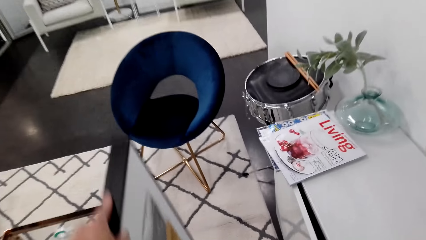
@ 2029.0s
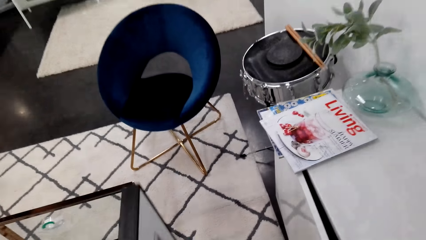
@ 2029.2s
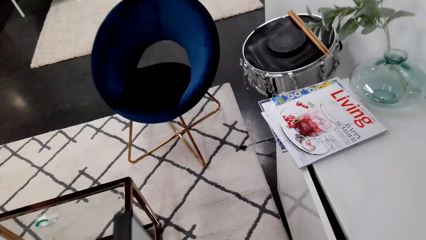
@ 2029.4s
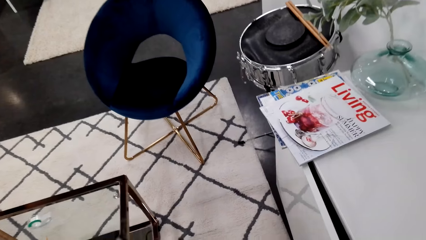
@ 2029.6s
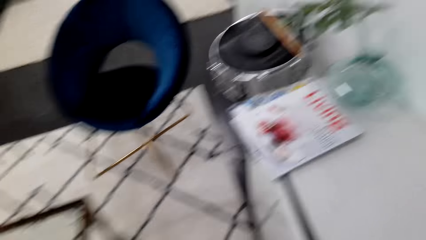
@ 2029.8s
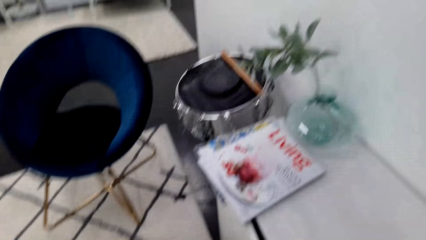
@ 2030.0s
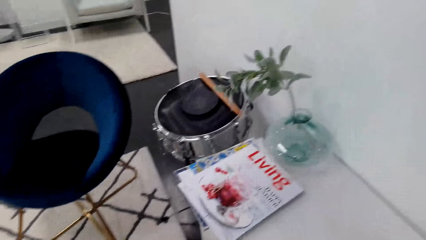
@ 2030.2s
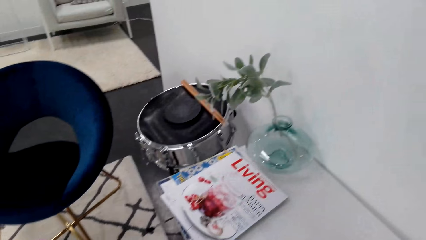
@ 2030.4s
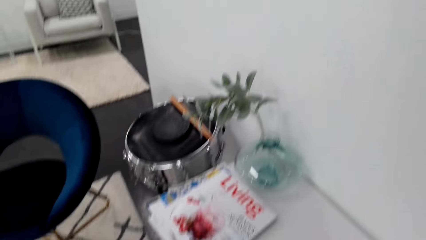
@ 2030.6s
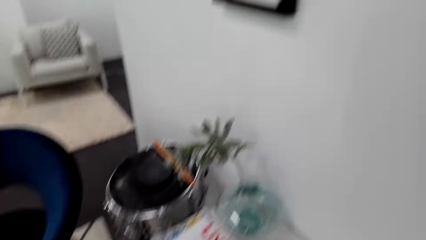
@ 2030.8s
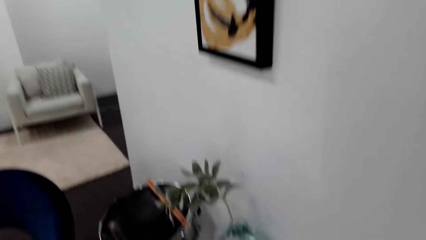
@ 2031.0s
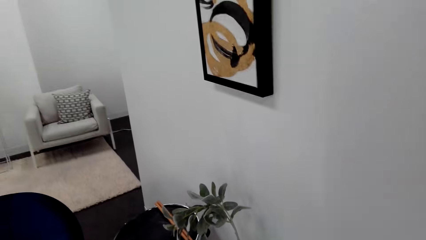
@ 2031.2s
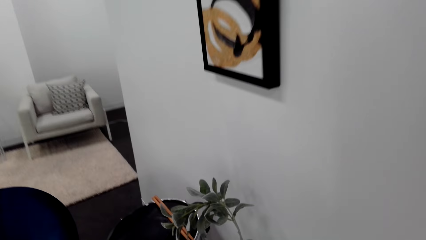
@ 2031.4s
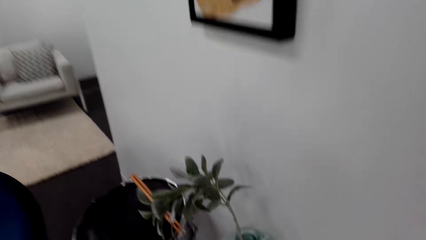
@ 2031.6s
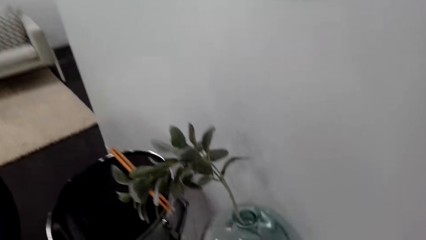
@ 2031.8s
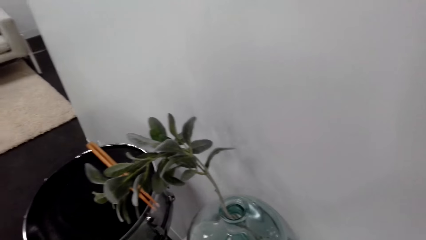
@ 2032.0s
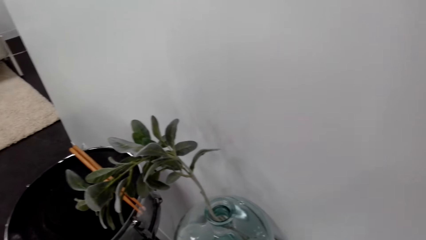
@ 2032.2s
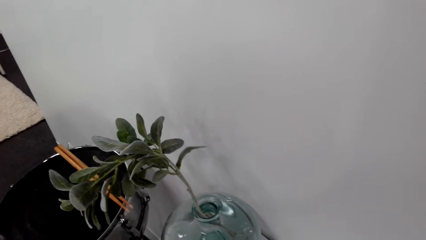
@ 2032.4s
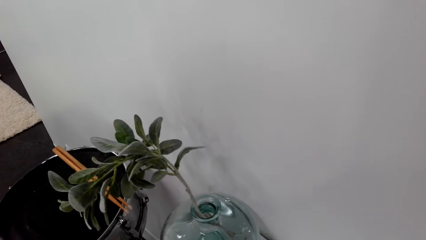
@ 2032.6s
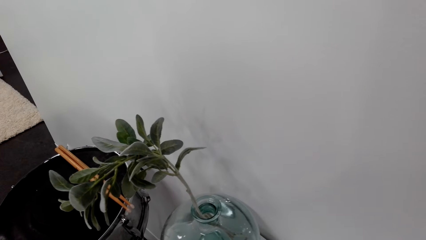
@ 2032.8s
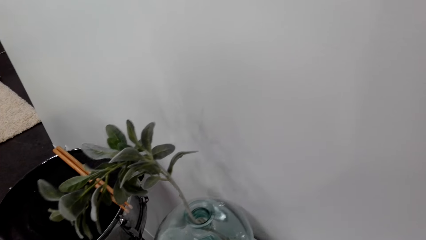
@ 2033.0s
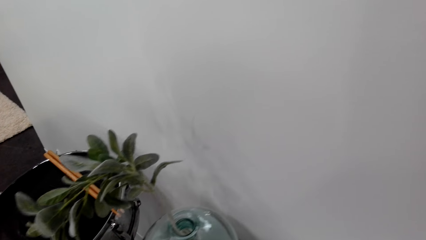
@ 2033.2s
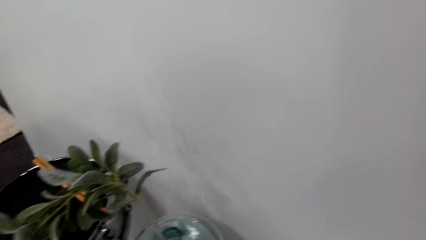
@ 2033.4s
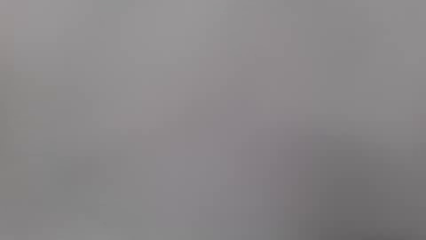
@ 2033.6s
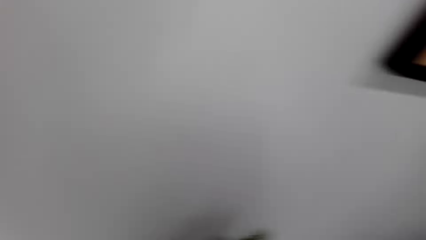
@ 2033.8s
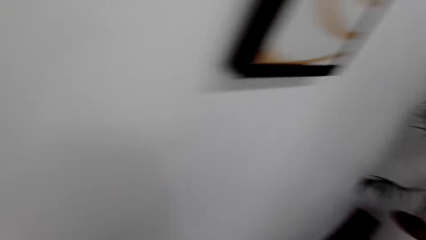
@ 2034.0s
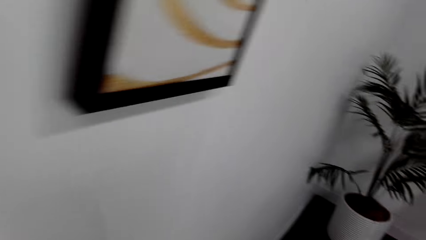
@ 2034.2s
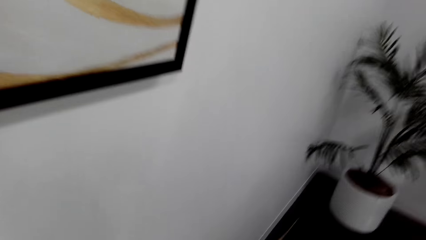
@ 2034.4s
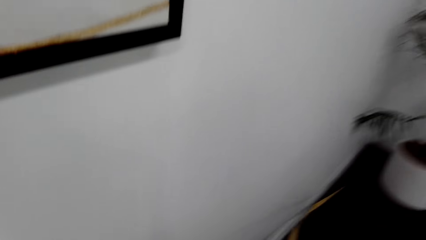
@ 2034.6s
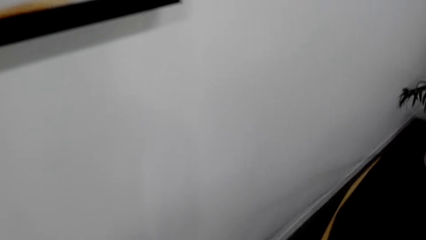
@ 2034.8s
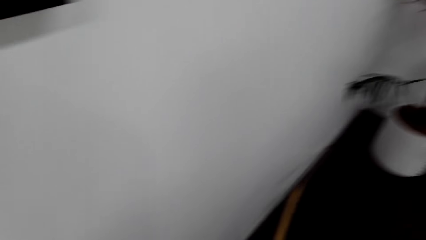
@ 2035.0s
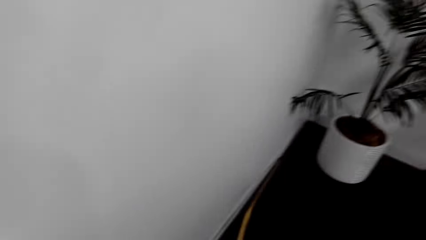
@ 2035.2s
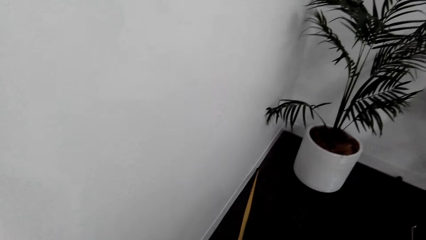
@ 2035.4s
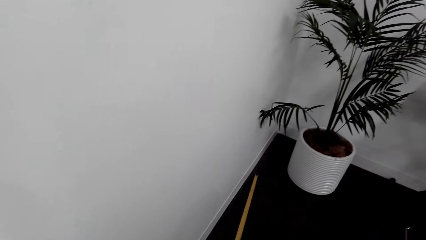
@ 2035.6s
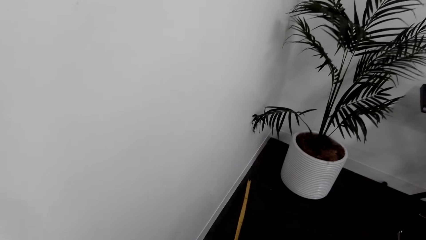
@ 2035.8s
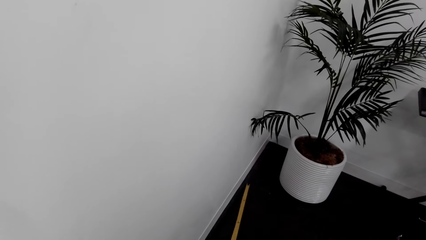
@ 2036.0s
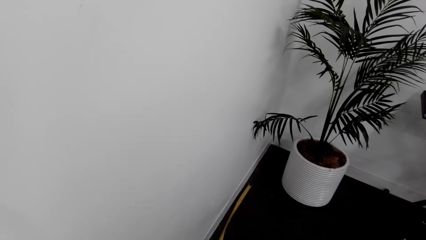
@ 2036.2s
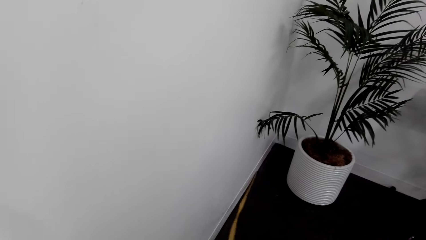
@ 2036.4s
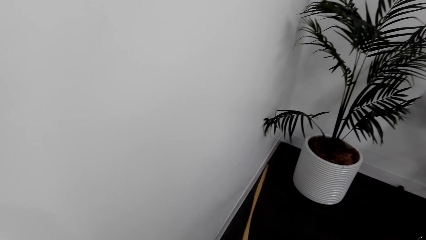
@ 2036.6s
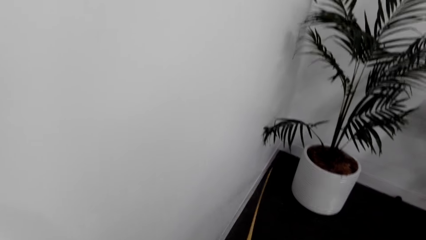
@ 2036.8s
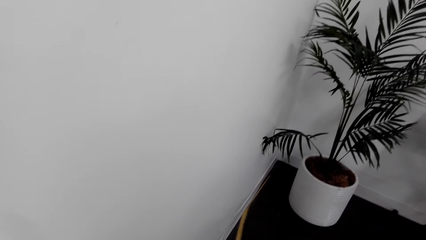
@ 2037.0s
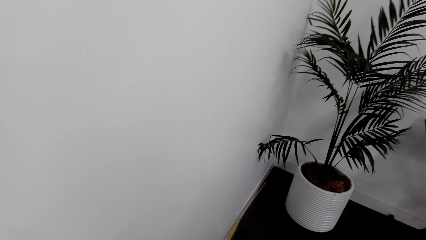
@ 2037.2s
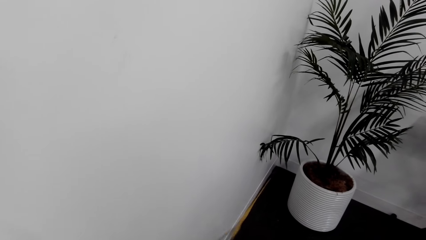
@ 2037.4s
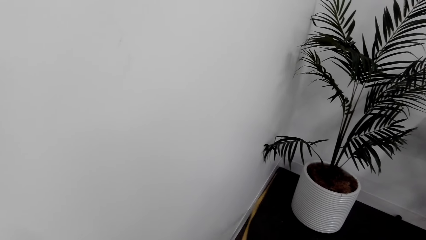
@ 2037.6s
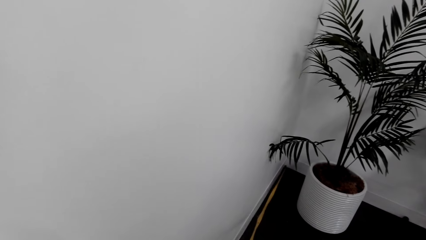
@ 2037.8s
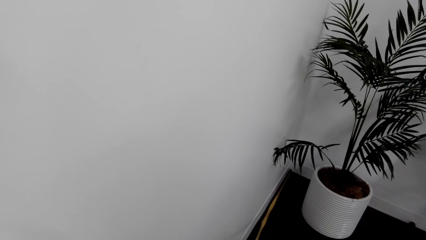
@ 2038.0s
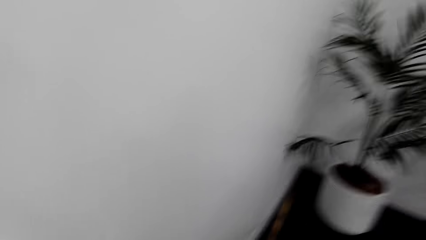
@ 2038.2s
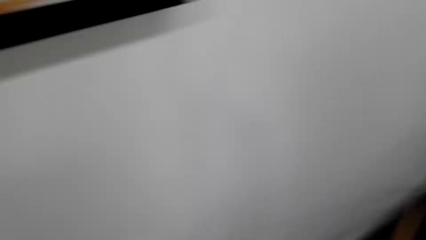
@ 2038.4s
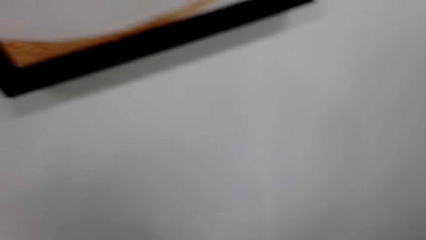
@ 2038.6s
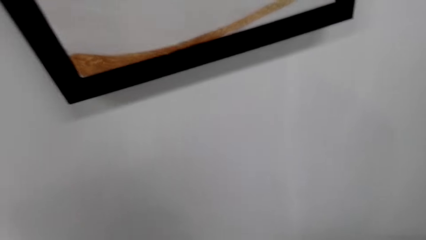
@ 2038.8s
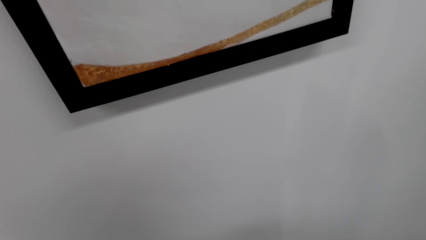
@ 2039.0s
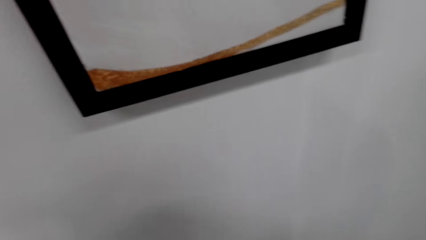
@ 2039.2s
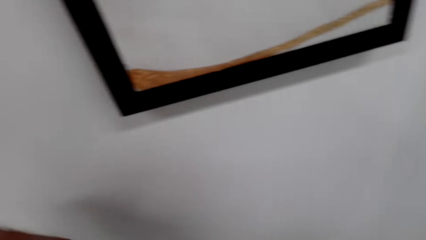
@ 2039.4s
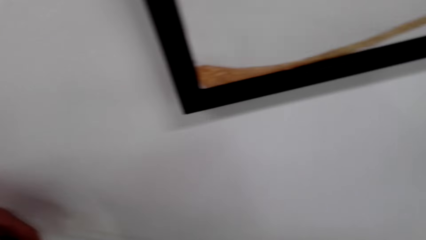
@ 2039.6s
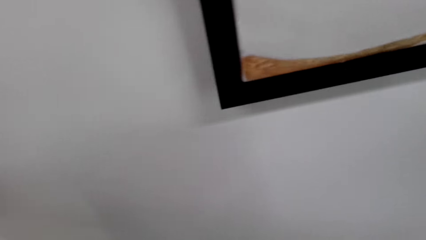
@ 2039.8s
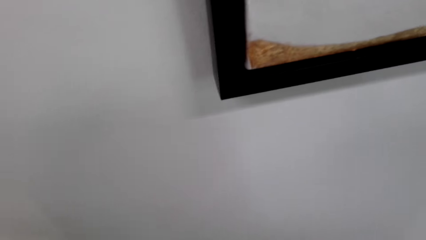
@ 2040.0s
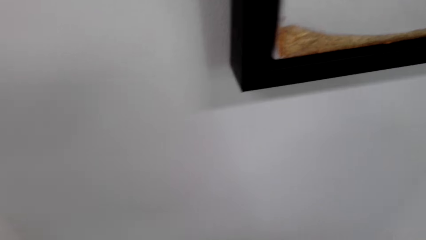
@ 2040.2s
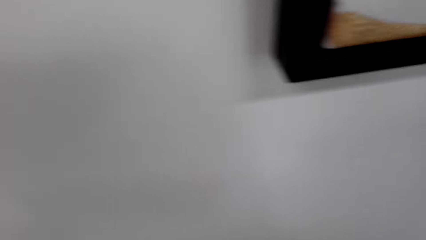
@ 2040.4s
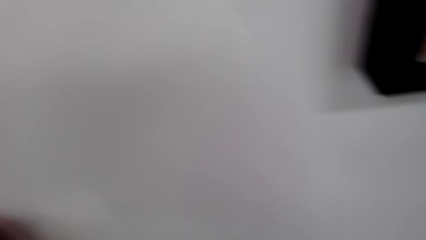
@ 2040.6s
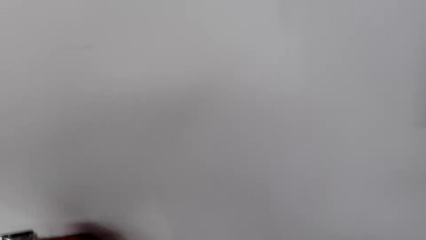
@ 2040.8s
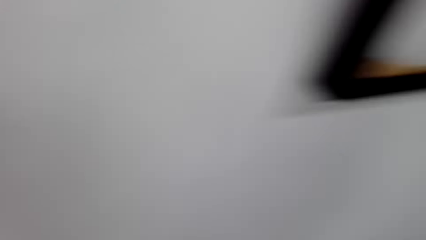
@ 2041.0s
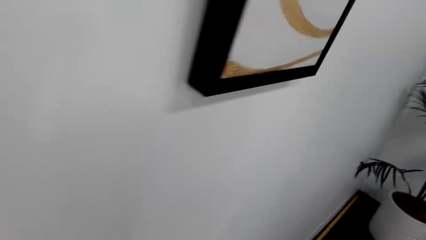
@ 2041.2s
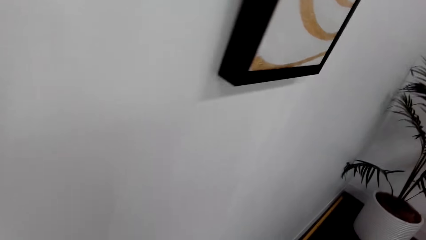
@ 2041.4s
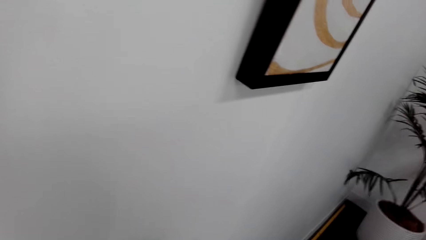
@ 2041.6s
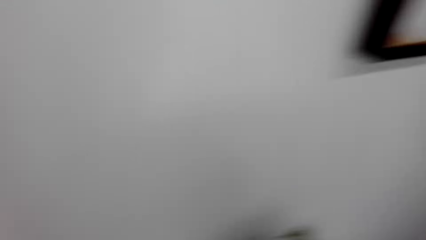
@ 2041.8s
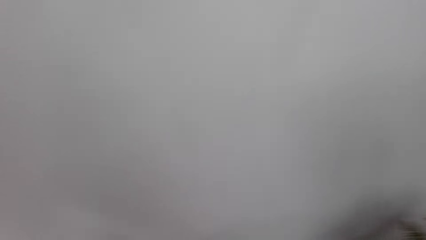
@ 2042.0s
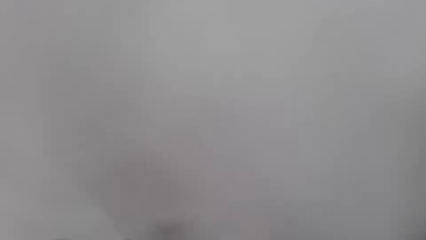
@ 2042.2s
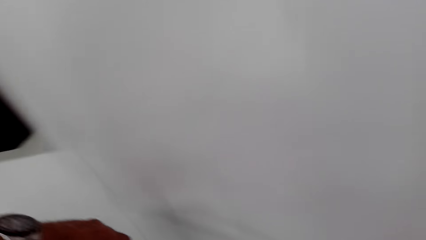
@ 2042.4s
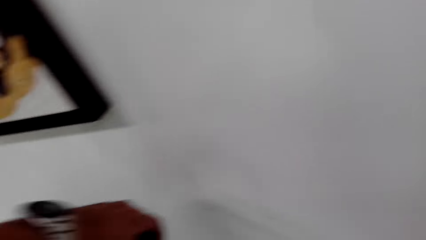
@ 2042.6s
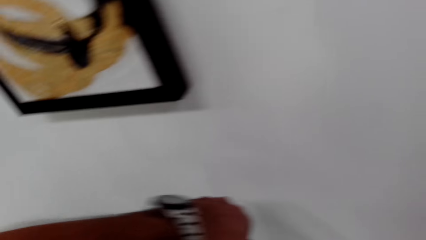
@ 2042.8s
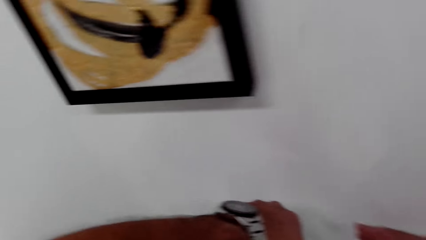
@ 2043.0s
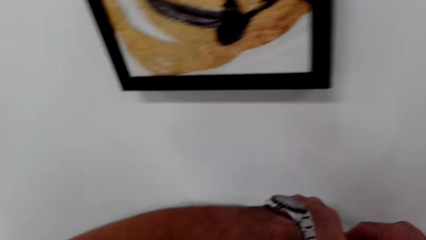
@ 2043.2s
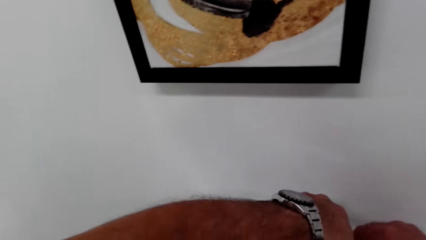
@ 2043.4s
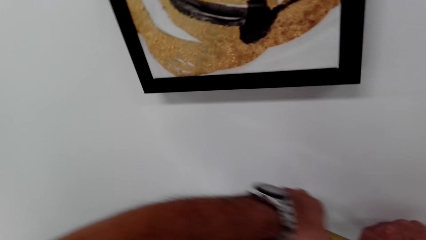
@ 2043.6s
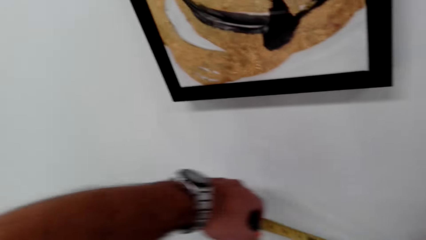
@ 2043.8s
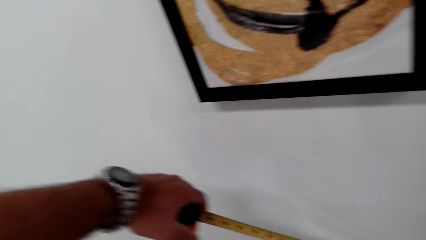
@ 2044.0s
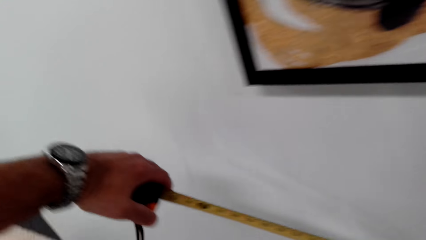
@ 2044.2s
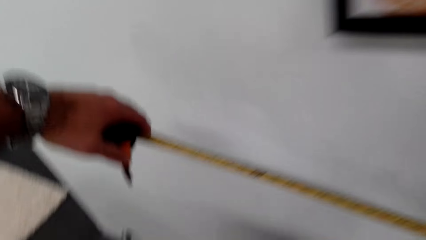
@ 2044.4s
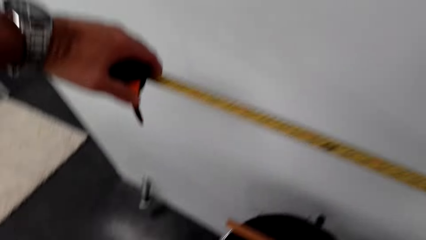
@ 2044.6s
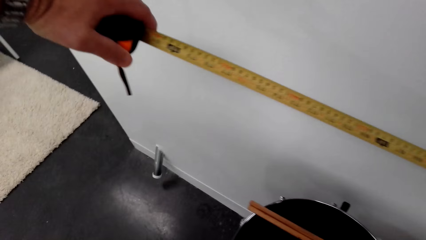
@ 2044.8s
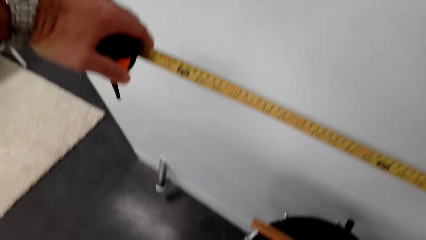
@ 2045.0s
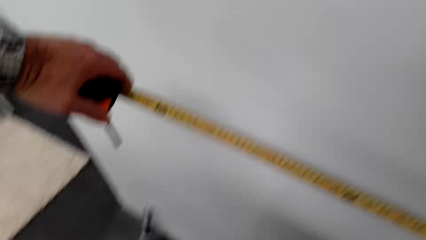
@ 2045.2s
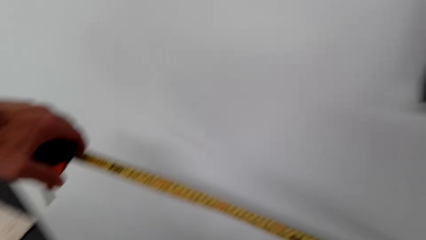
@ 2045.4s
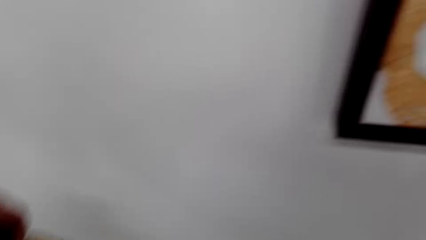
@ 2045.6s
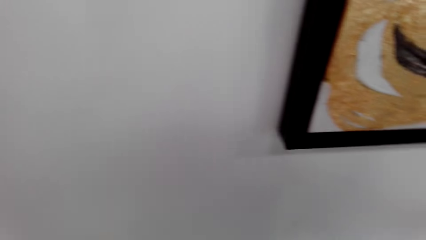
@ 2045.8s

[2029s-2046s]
The camera wearer puts the painting on the ground. They measure a wall with a measuring tape. They measure the wall with the tape measure.
